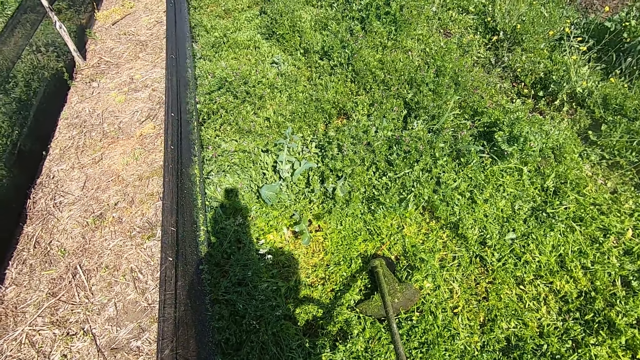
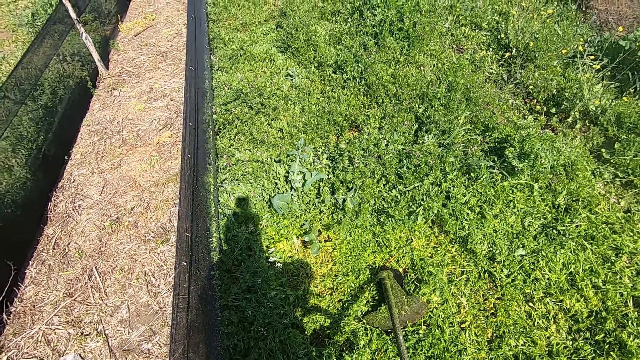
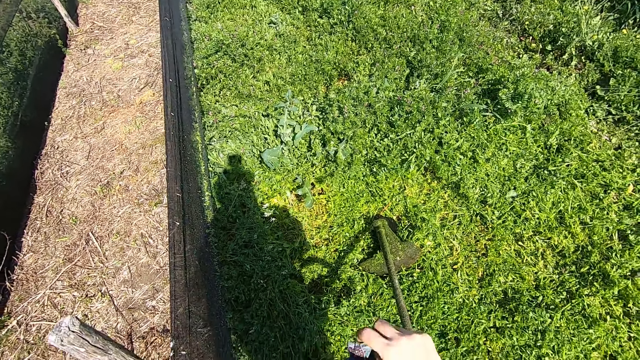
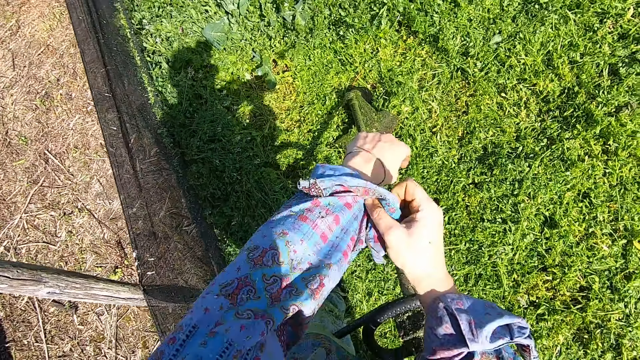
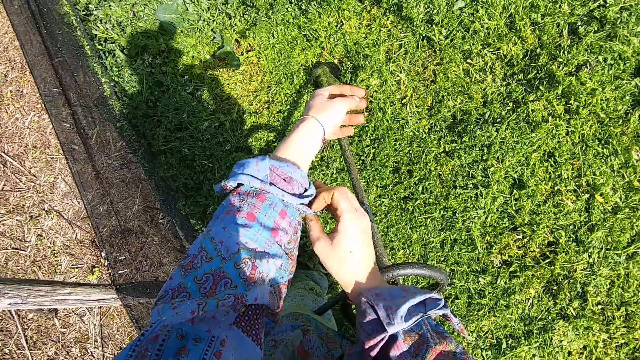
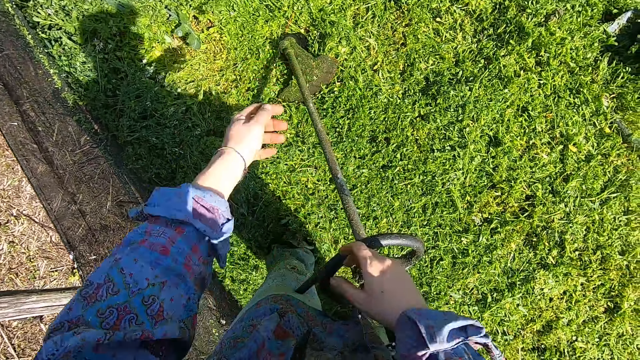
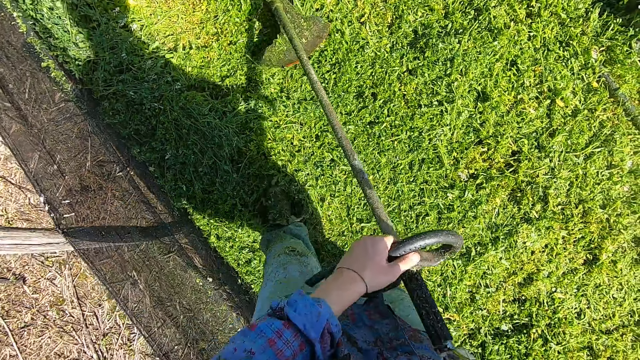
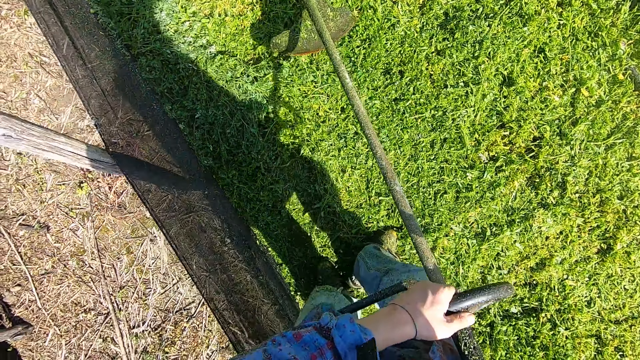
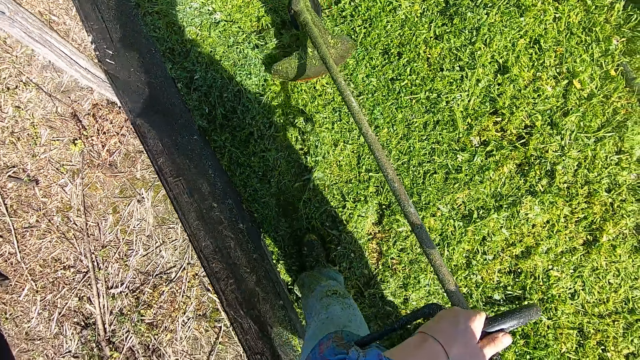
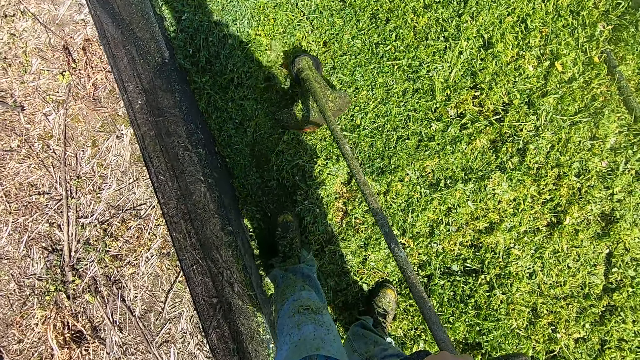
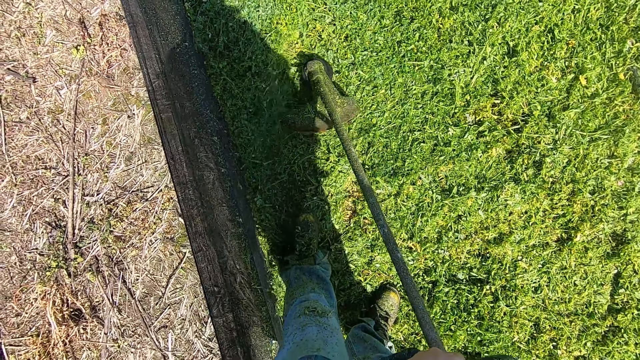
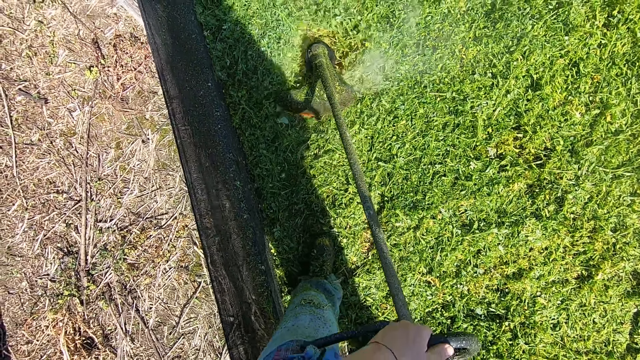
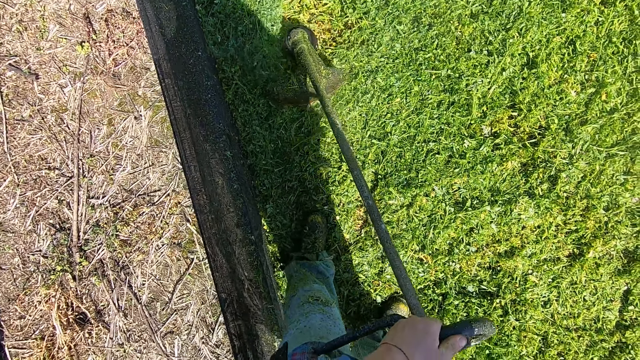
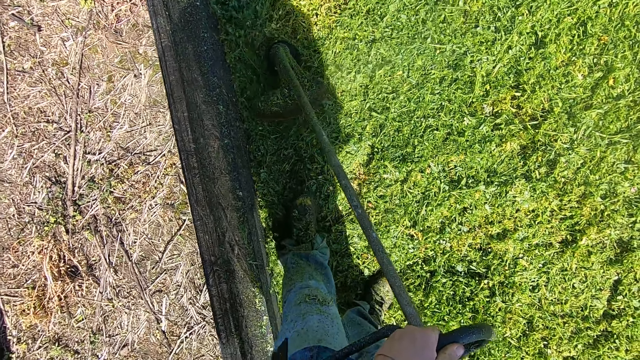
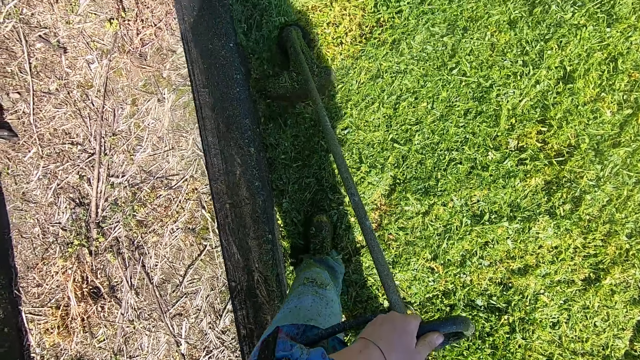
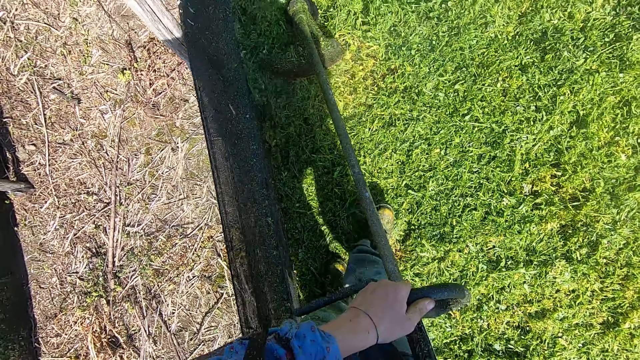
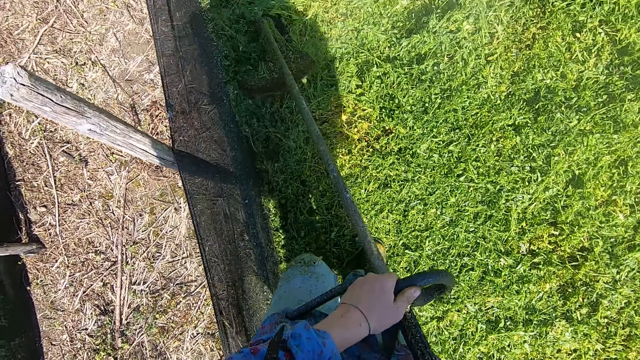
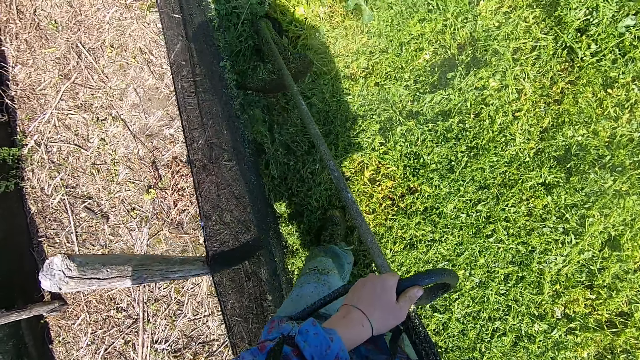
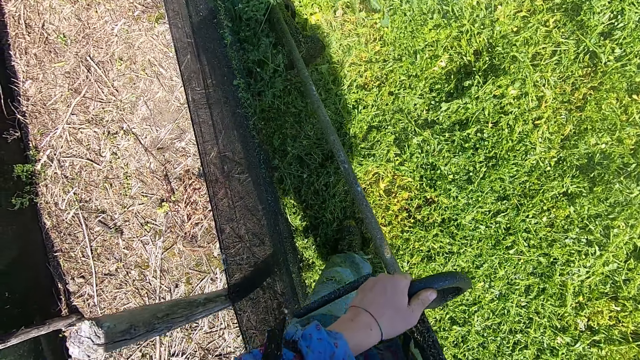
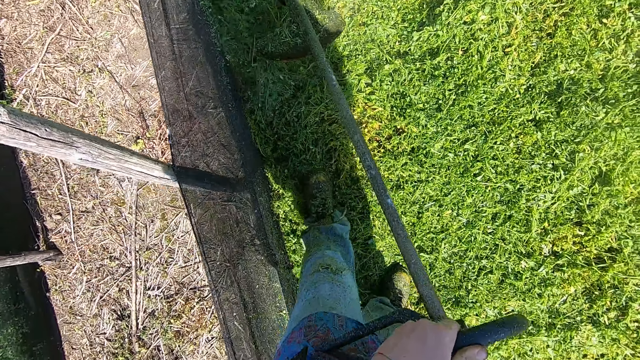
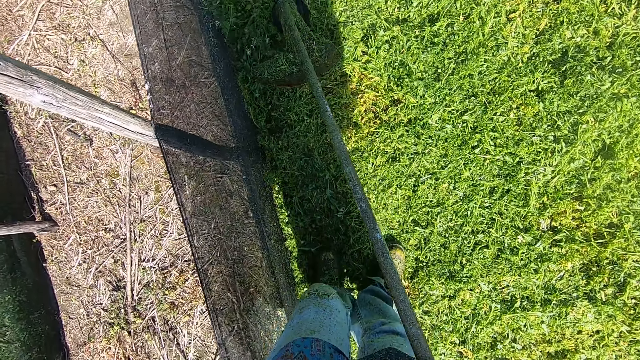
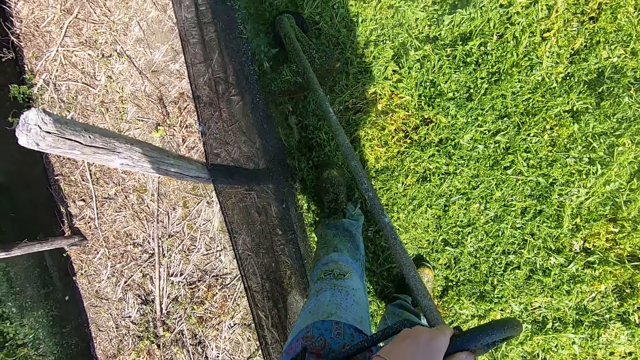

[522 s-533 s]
The camera wearer holds the grass trimmer or grass cutter with both hands. They walk steadily backwards. They trim the grasses around the lawn with the grass trimmer. They turn on the grass cutter and stop walking. They walk slightly forward.

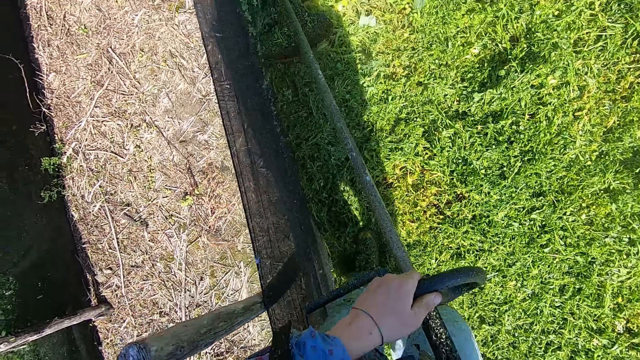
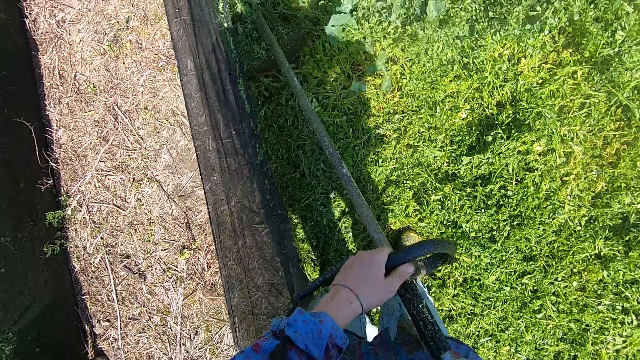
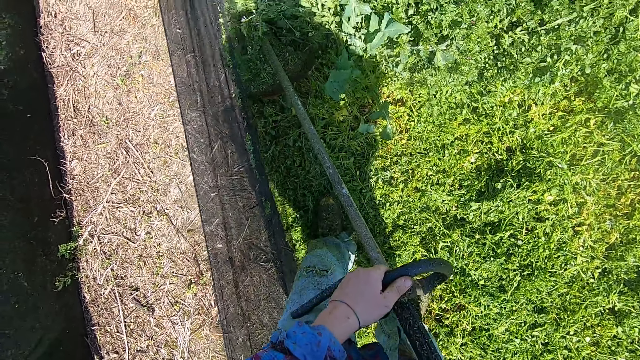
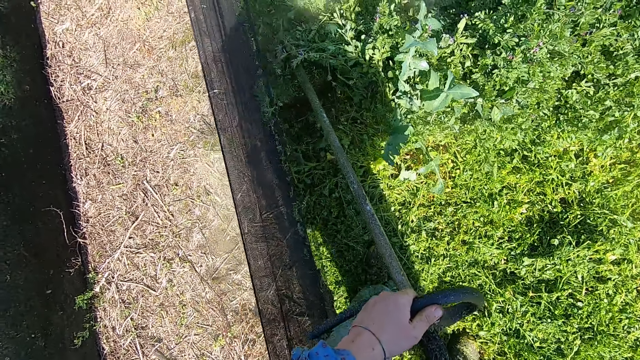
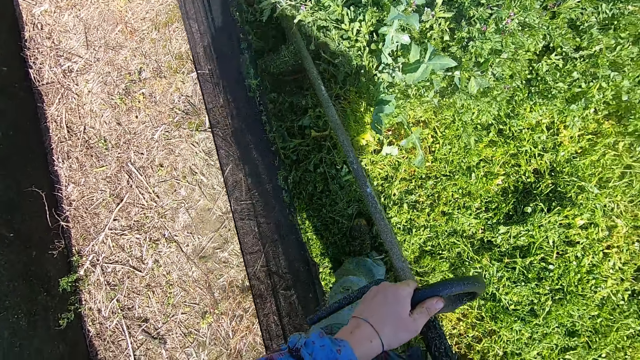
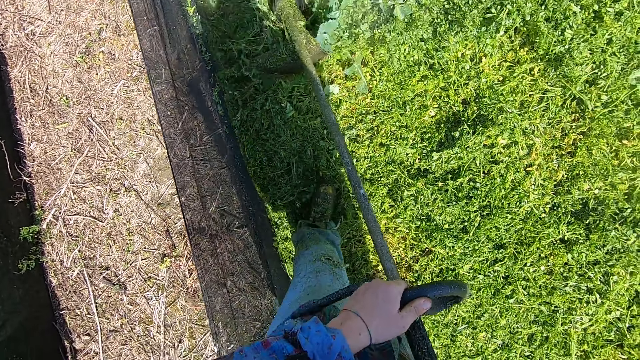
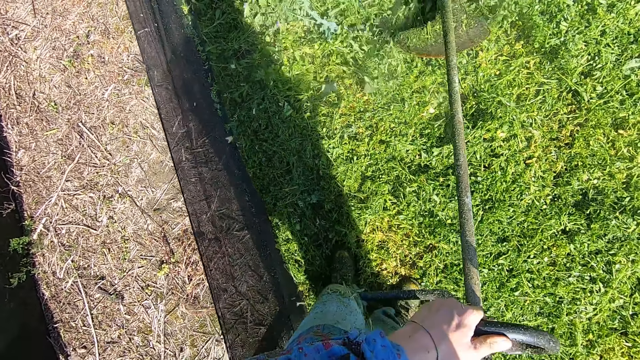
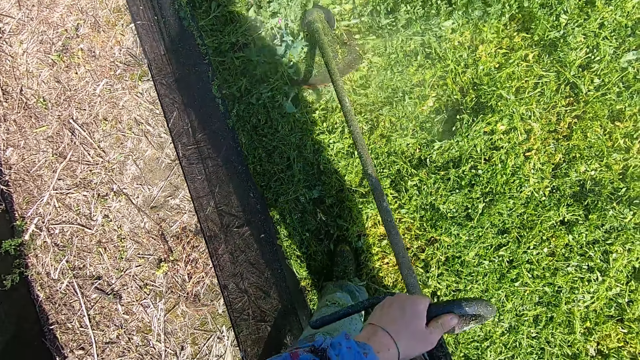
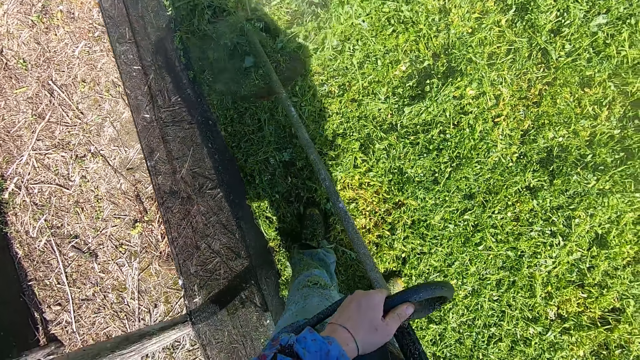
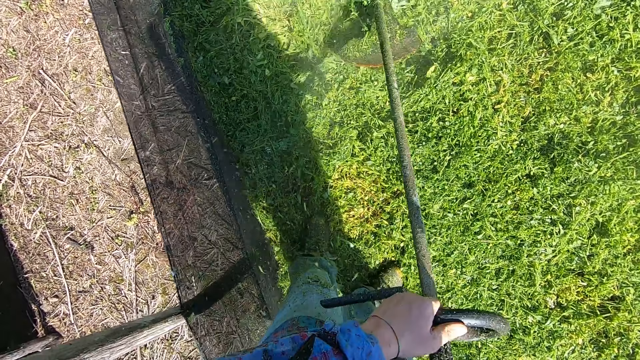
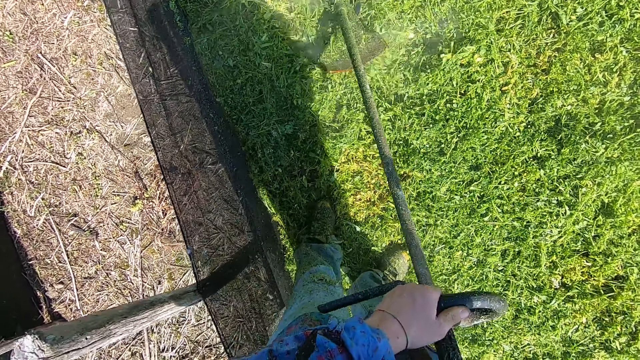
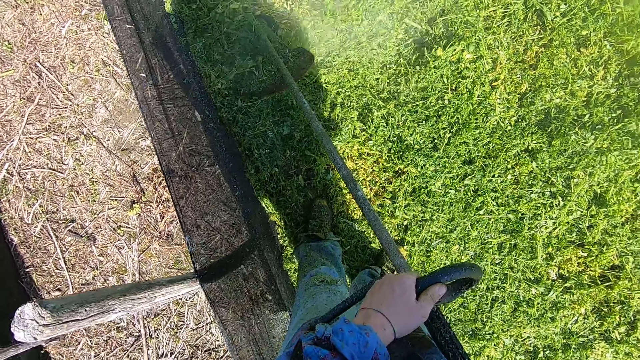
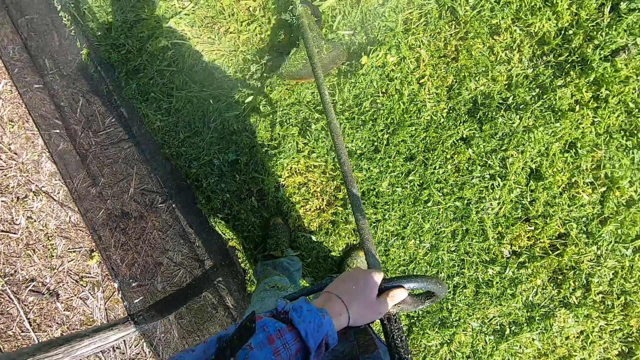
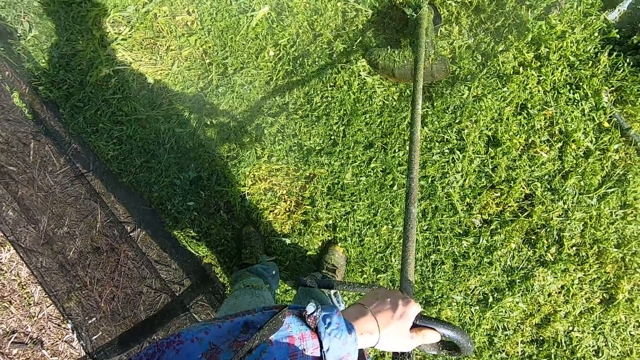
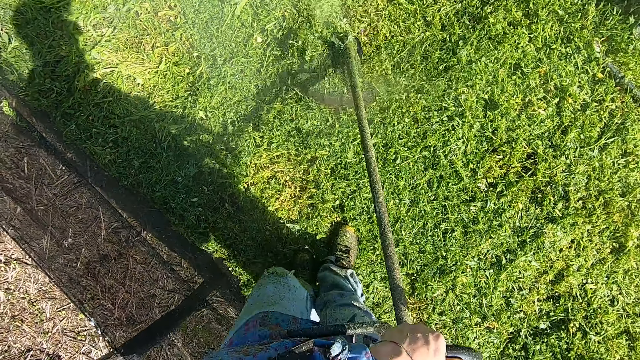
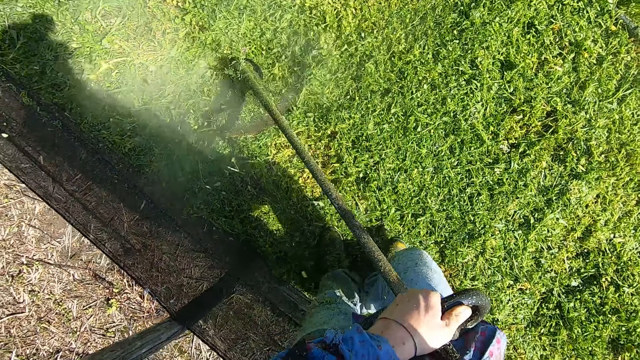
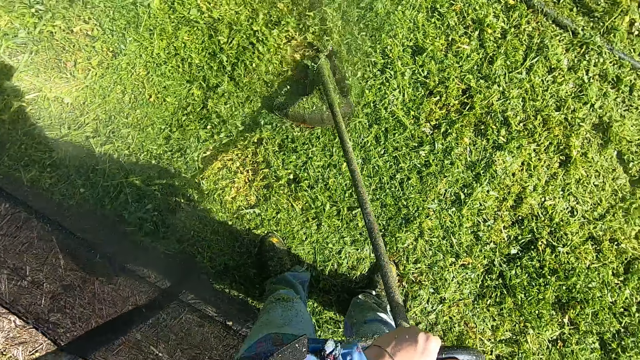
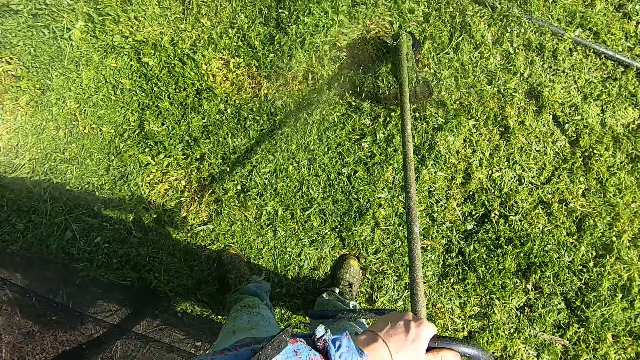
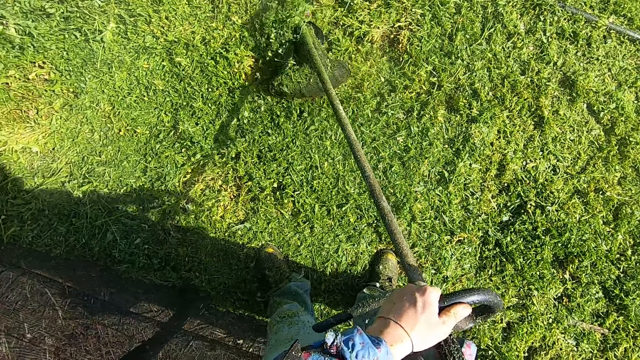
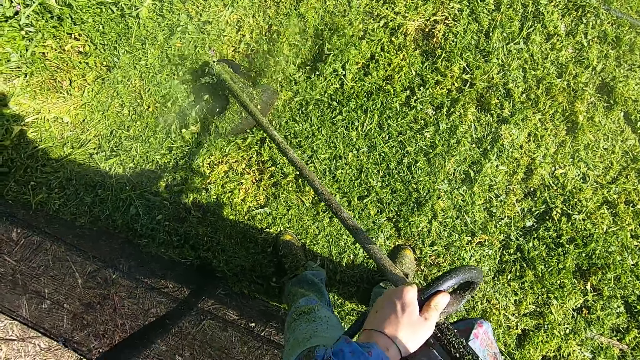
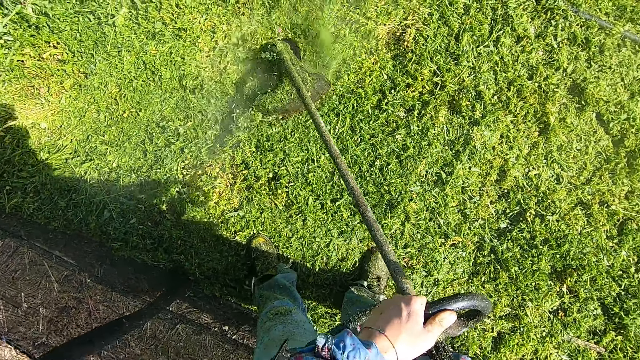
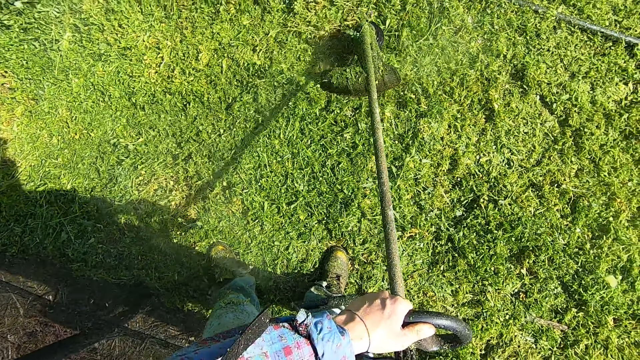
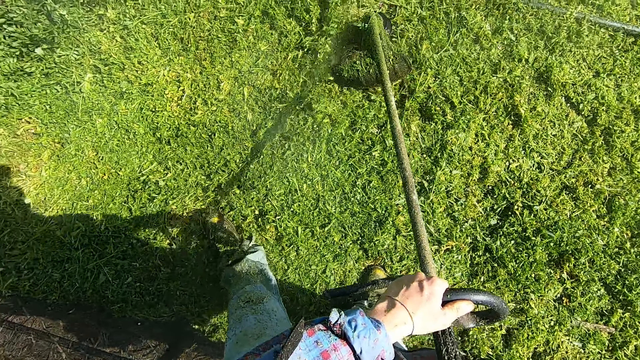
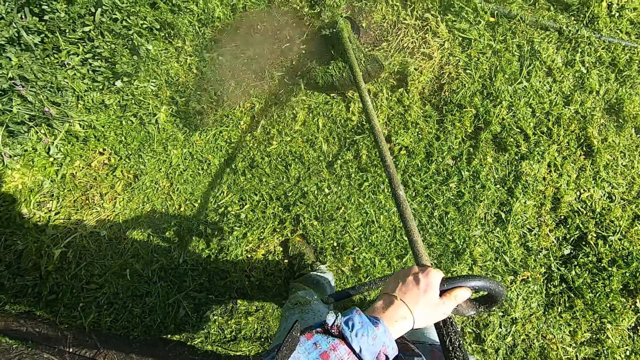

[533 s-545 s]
The camera wearer stops walking. They walk slightly backwards. They swing the grass cutter side to side. They stop walking. They move around the compound.
